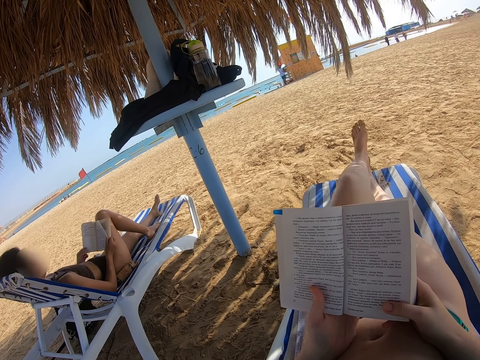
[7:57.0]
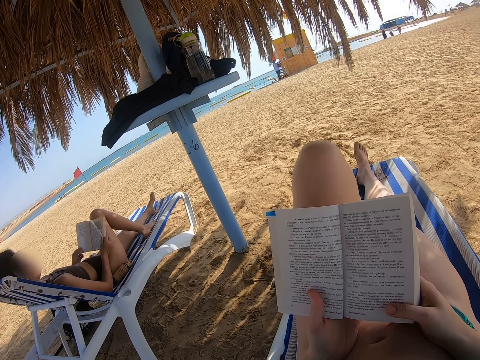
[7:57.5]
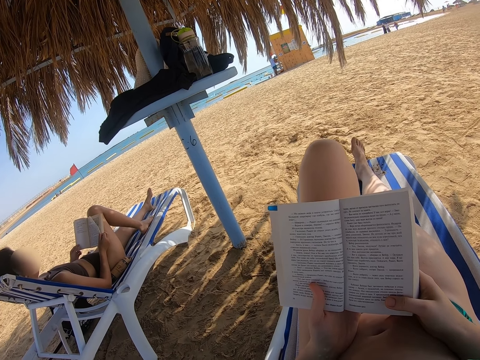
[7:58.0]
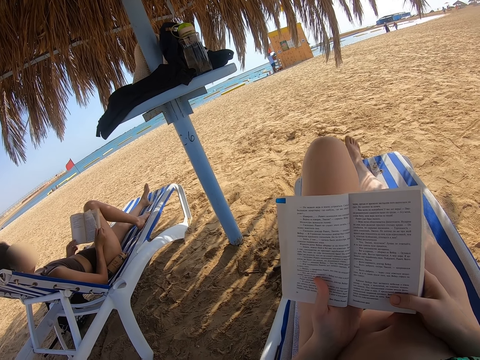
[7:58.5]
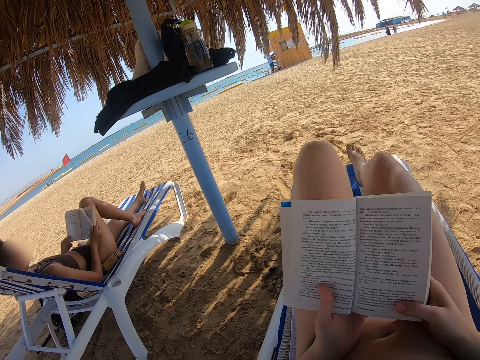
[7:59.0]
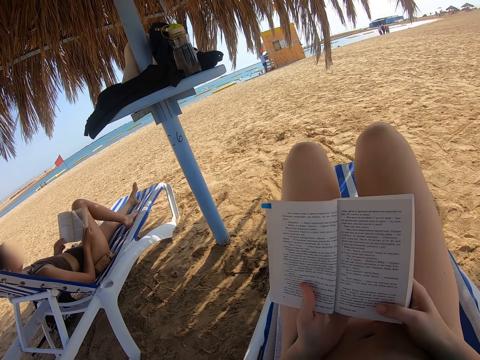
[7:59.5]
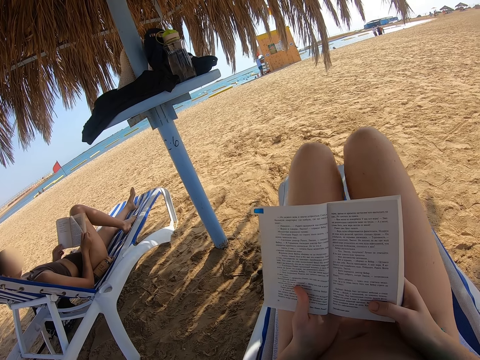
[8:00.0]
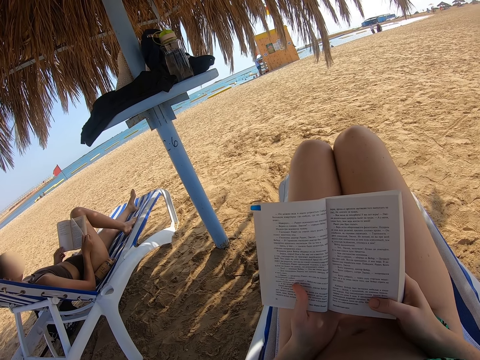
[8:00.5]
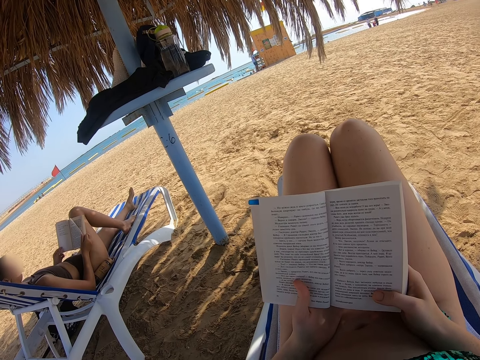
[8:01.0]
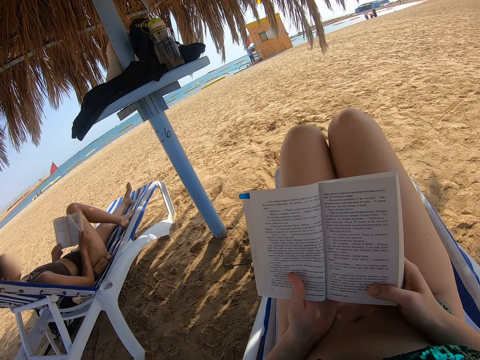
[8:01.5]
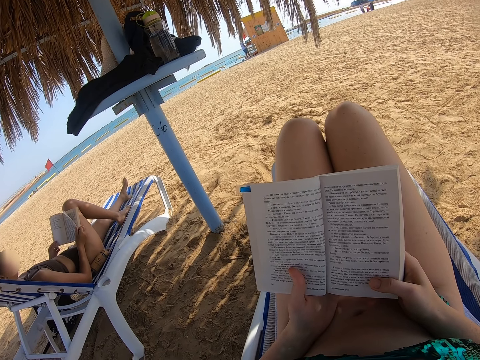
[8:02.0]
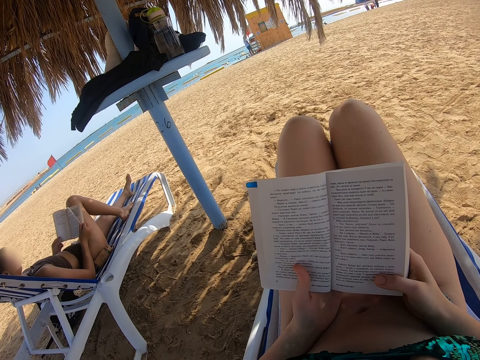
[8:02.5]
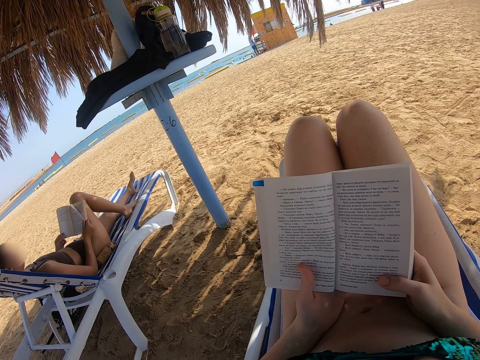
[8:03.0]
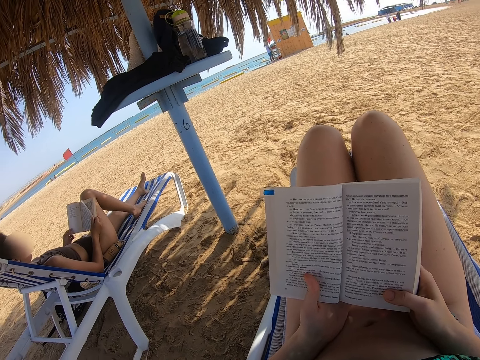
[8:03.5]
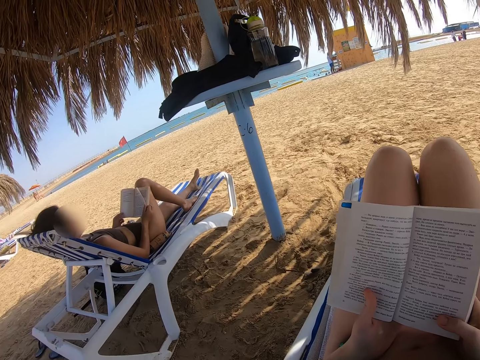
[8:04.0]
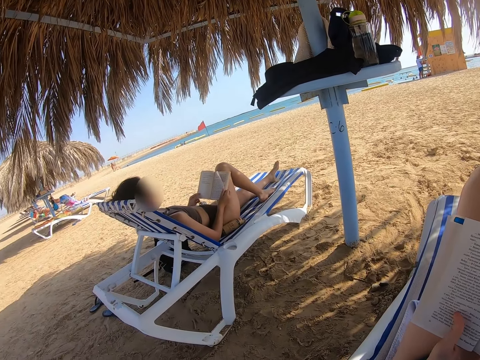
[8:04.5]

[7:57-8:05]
The camera wearer folds both legs on the bench. They read the book. They interact with the lady.

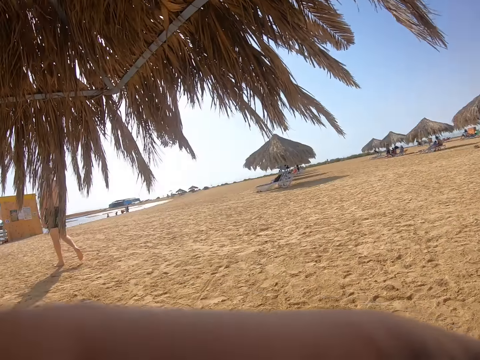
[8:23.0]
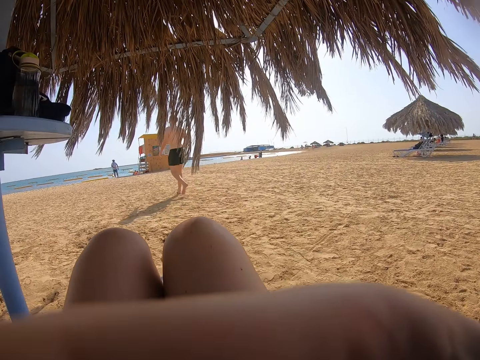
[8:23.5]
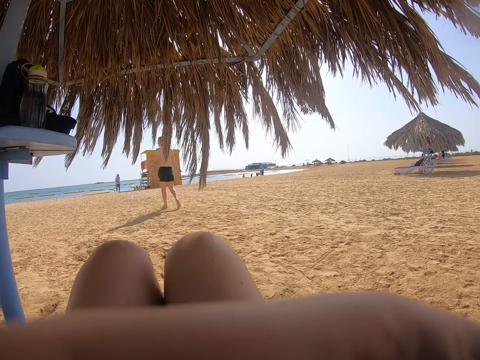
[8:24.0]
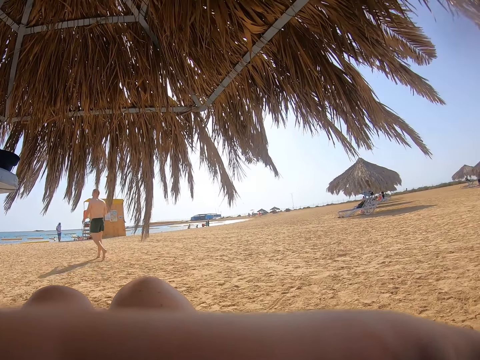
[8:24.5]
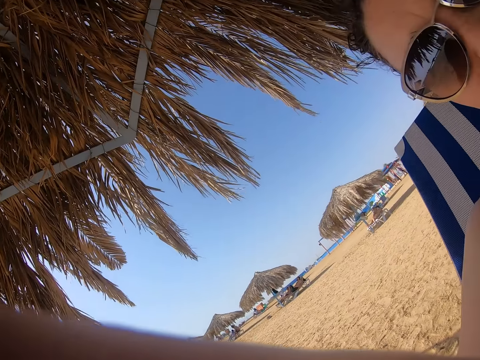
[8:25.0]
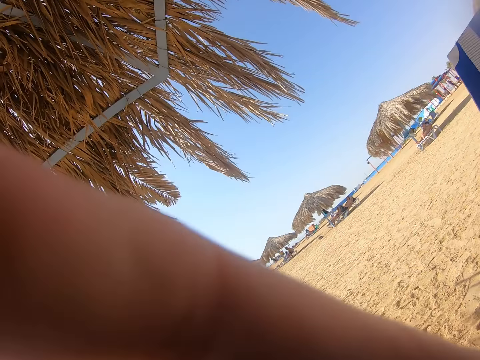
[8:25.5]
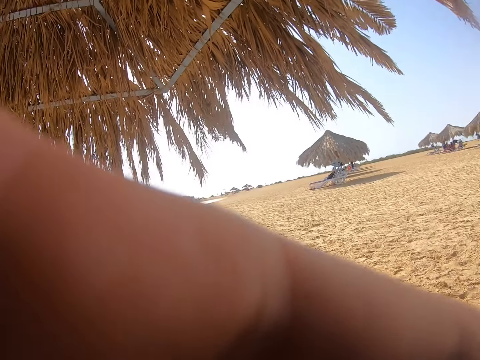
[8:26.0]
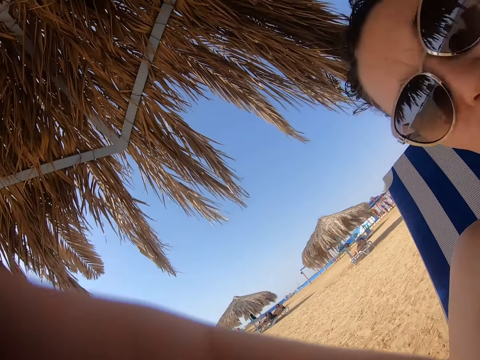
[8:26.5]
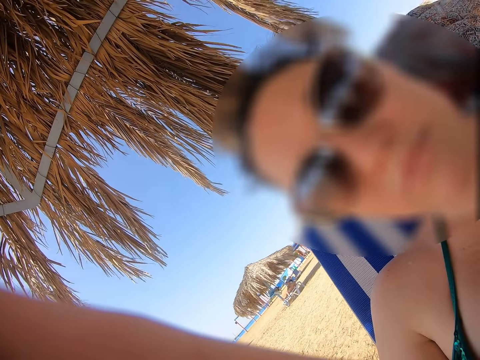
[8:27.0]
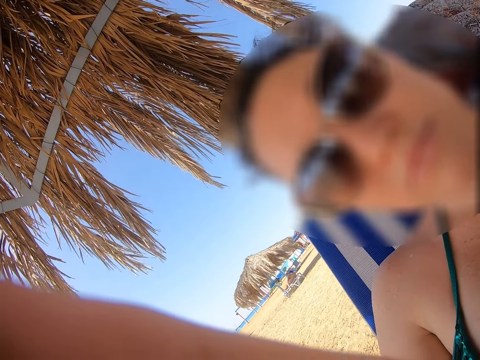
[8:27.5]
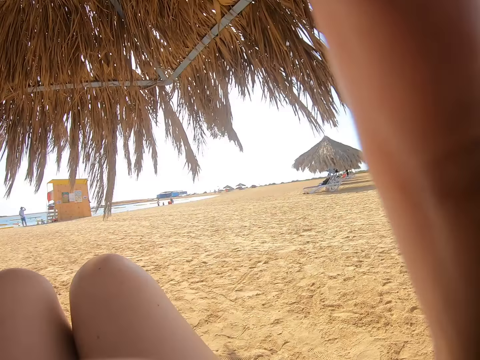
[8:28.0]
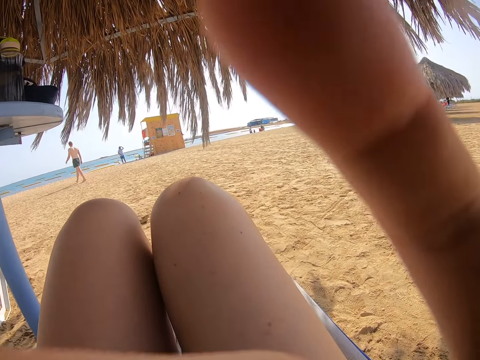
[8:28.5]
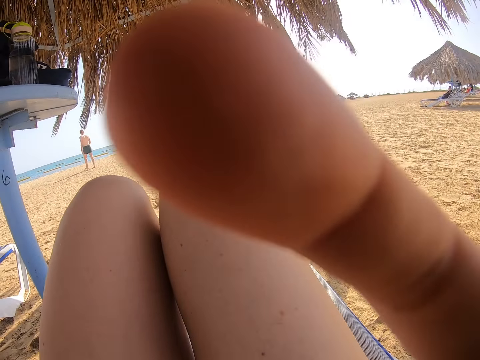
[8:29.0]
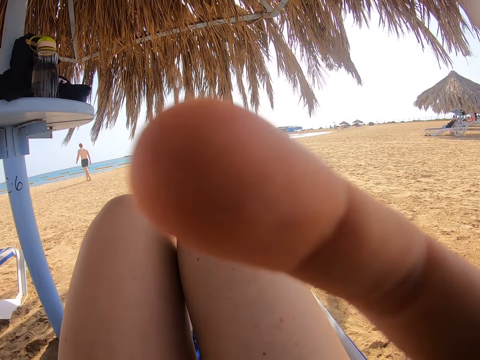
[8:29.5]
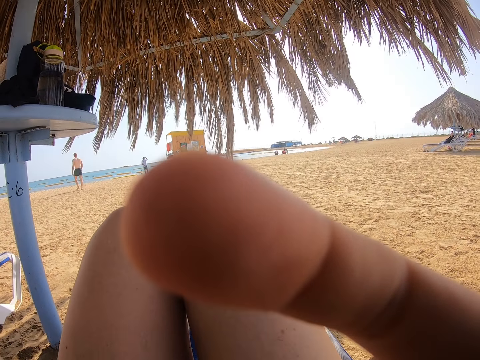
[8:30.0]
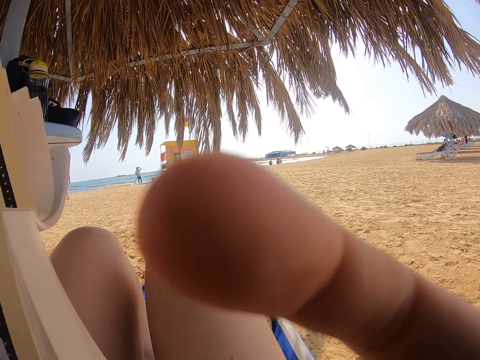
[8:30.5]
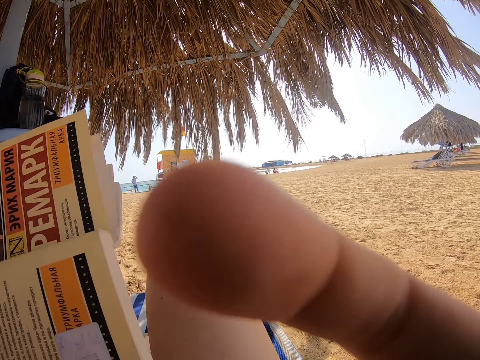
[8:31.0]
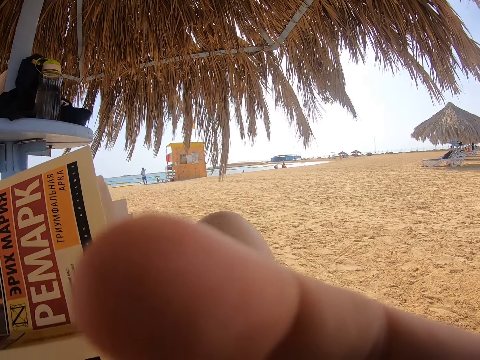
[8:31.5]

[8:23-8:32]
A lady sits near the camera wearer. The camera wearer looks towards the lady.

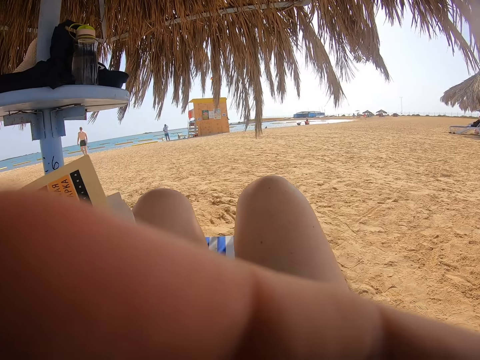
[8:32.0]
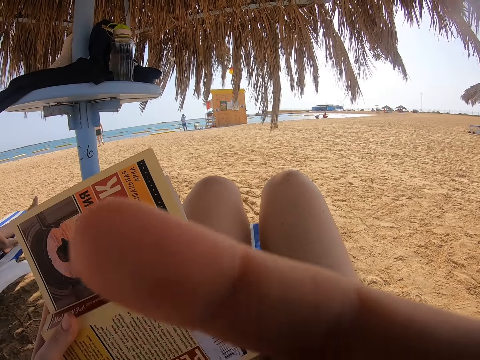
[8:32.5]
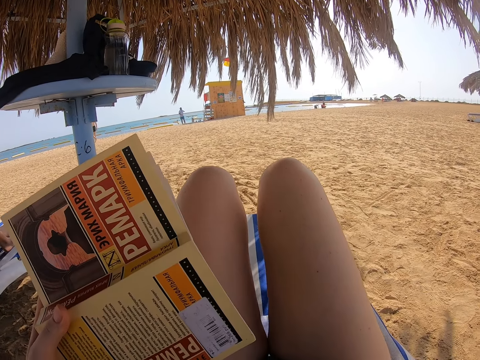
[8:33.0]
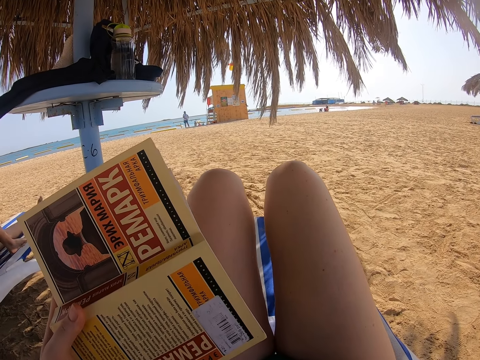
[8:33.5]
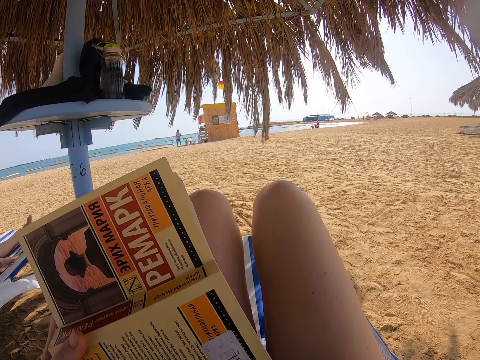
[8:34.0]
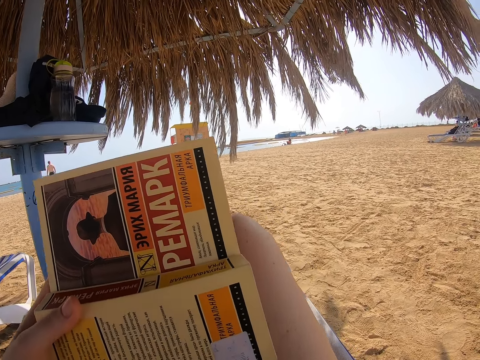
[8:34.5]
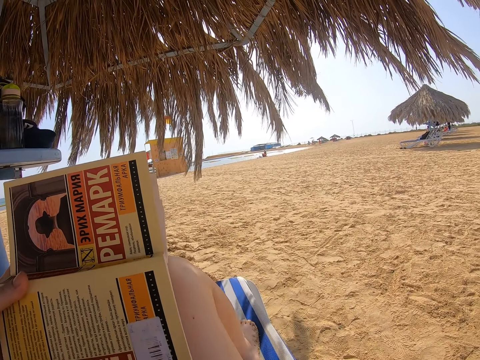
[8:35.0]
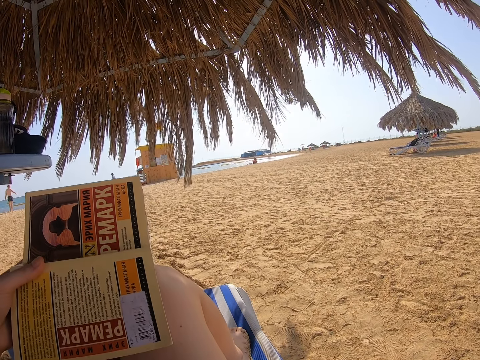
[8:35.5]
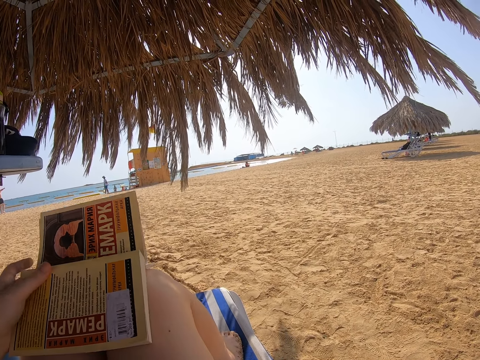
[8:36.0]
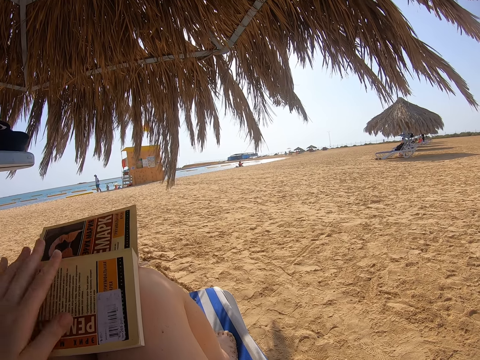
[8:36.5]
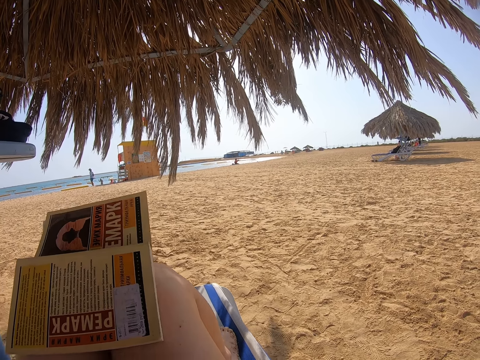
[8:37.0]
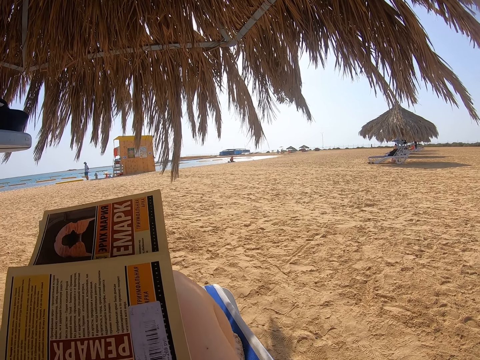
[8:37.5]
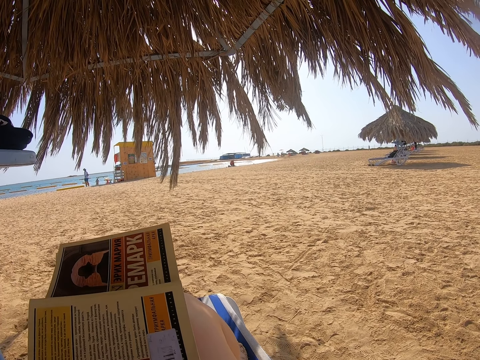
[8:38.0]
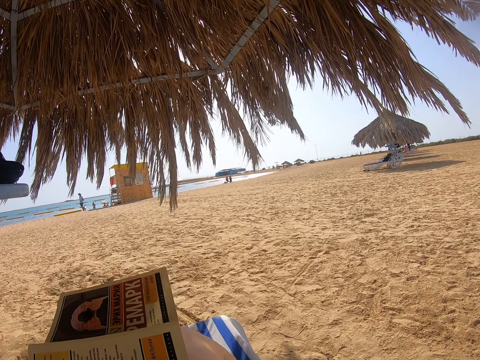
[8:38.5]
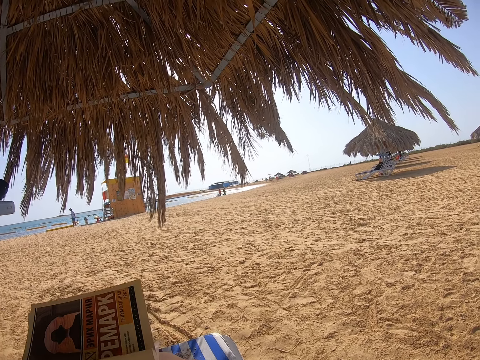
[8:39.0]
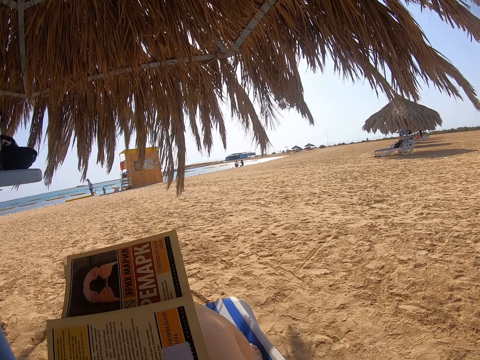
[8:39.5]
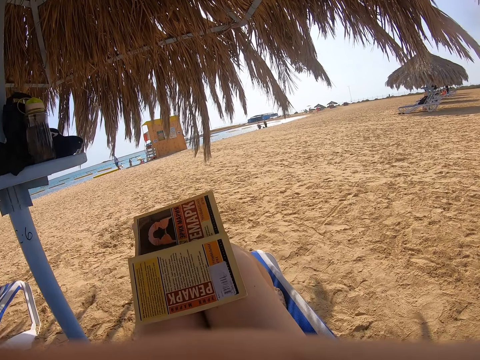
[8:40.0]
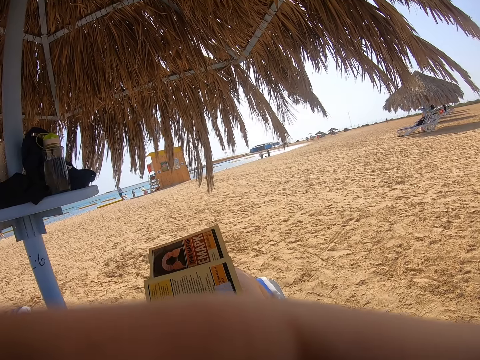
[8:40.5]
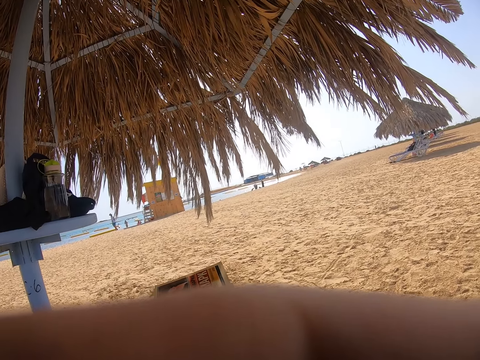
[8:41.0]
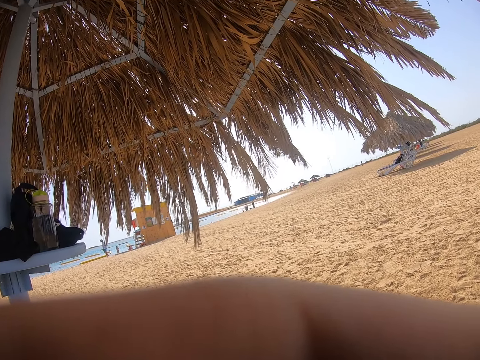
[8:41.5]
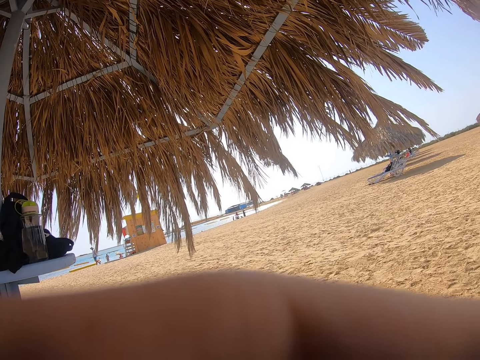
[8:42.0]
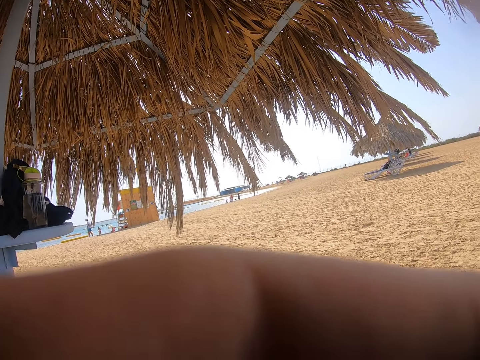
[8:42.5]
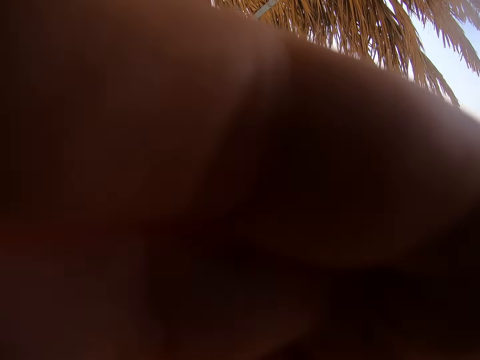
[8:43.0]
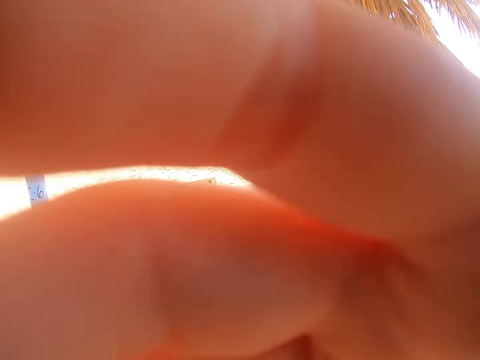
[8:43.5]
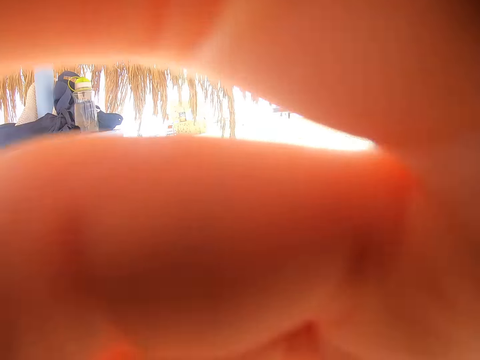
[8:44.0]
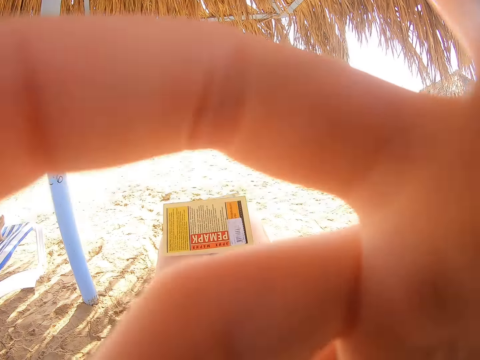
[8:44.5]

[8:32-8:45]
The camera wearer places the book on the lap with the left hand.
